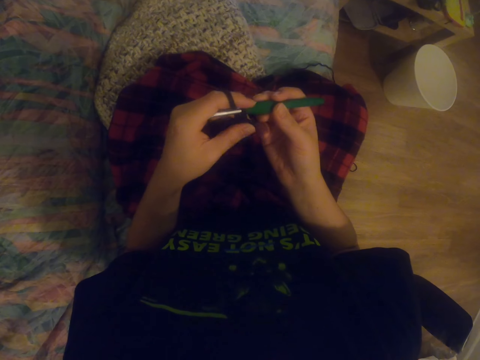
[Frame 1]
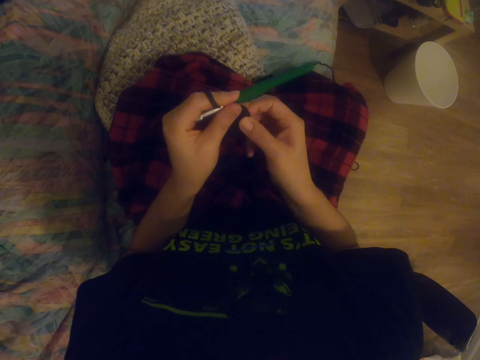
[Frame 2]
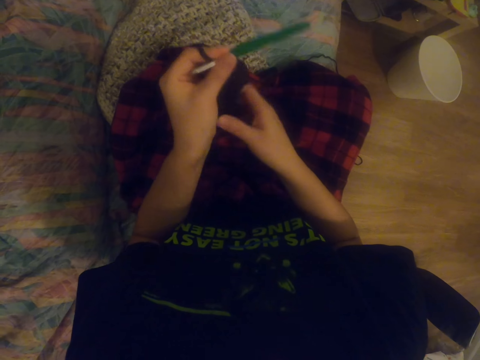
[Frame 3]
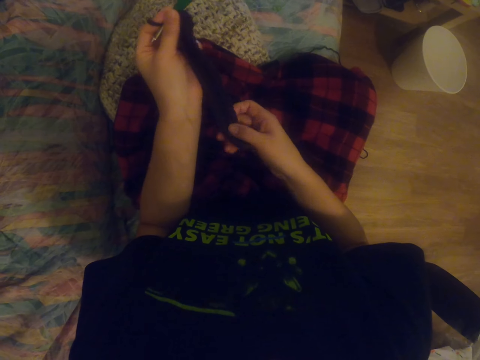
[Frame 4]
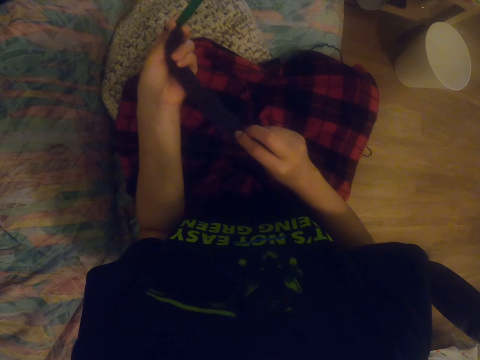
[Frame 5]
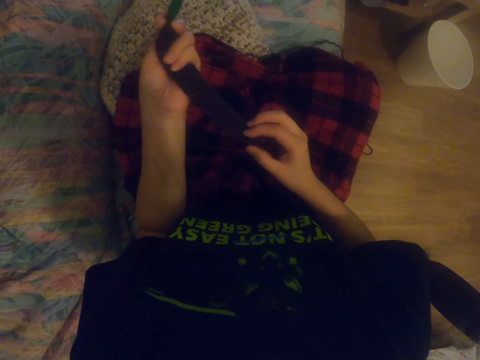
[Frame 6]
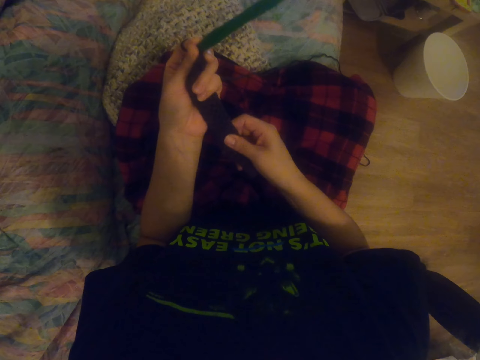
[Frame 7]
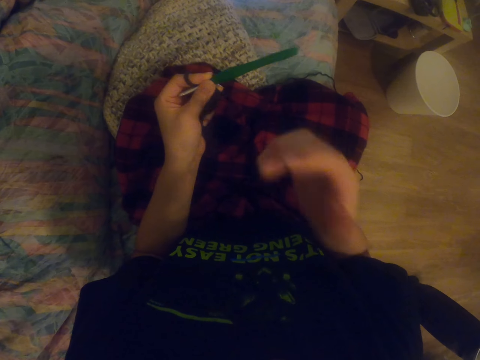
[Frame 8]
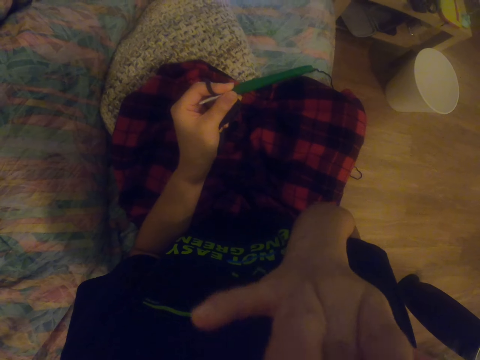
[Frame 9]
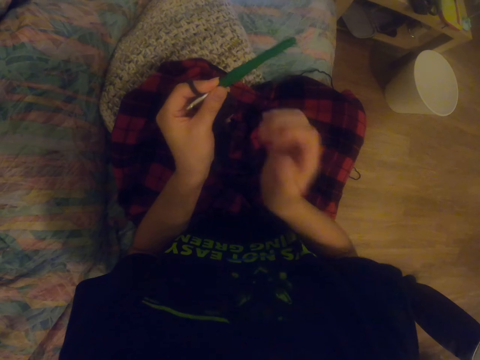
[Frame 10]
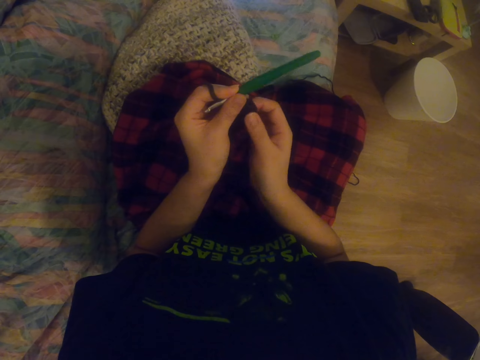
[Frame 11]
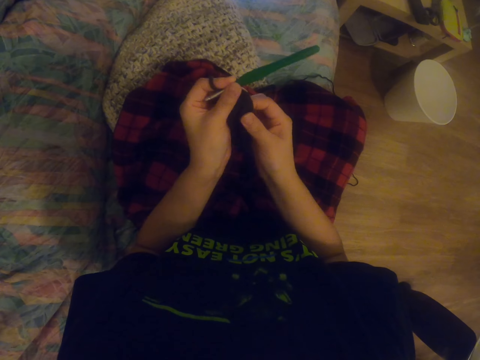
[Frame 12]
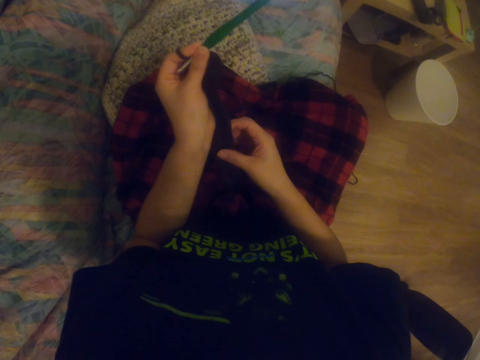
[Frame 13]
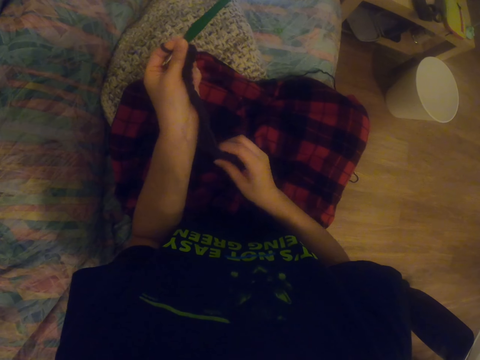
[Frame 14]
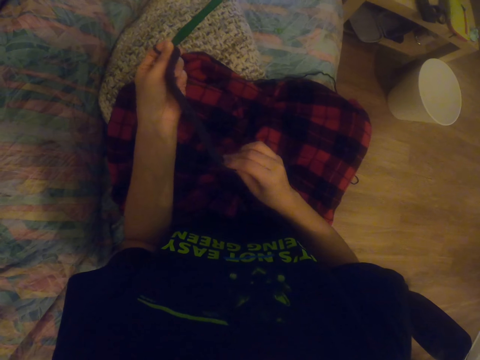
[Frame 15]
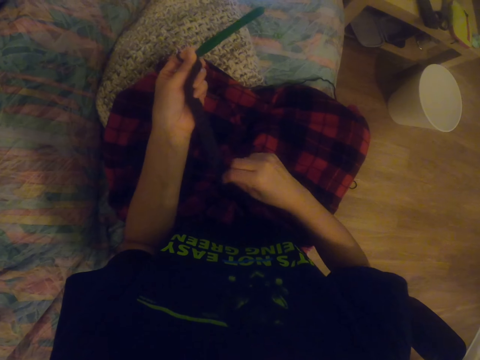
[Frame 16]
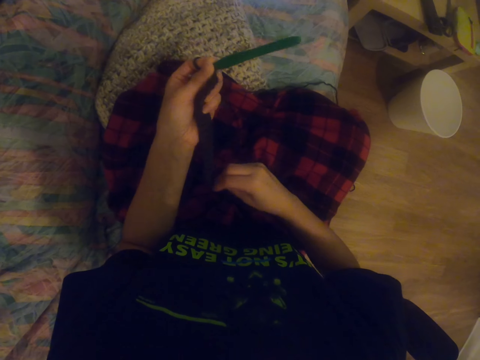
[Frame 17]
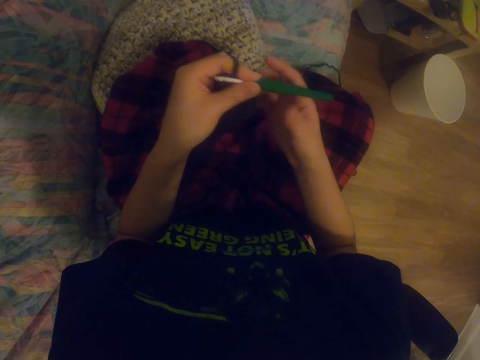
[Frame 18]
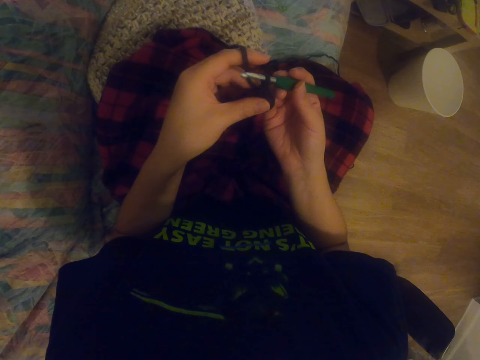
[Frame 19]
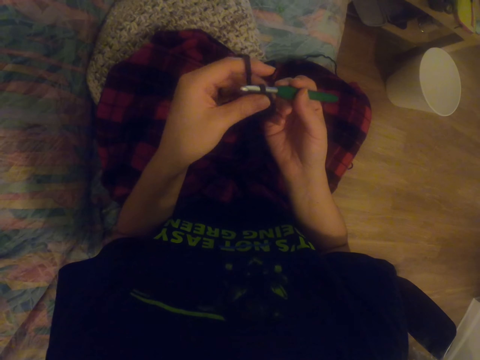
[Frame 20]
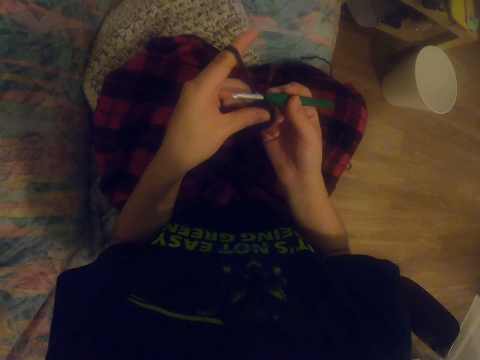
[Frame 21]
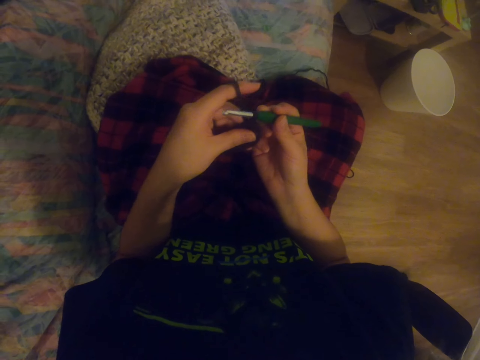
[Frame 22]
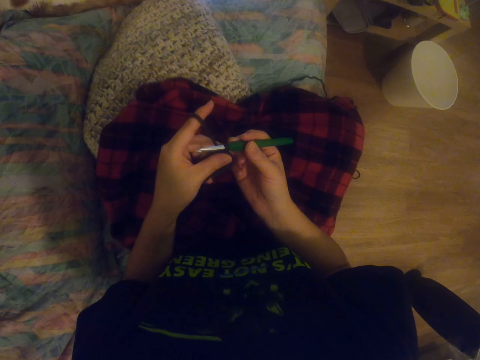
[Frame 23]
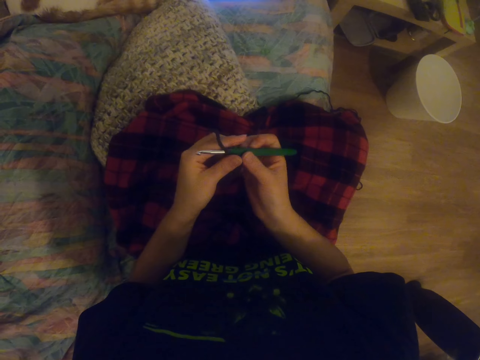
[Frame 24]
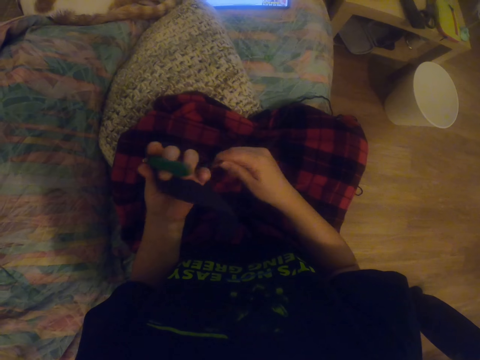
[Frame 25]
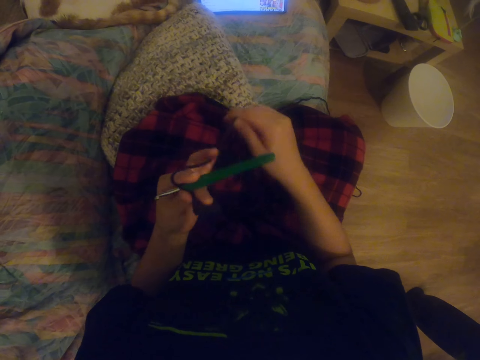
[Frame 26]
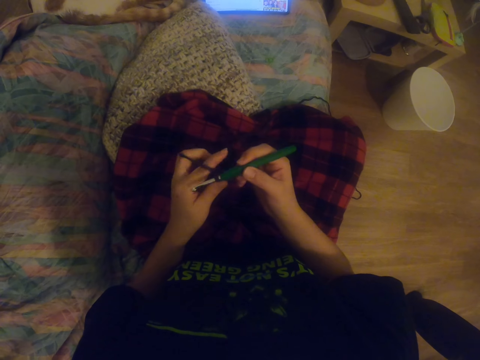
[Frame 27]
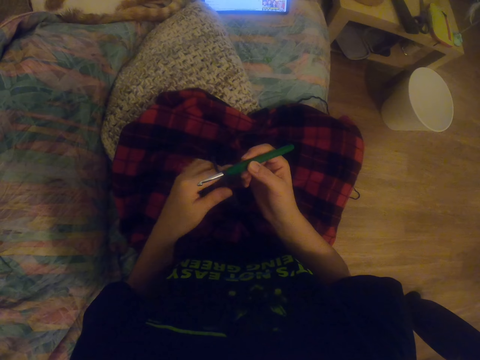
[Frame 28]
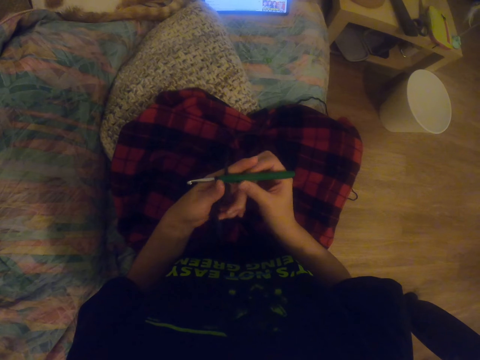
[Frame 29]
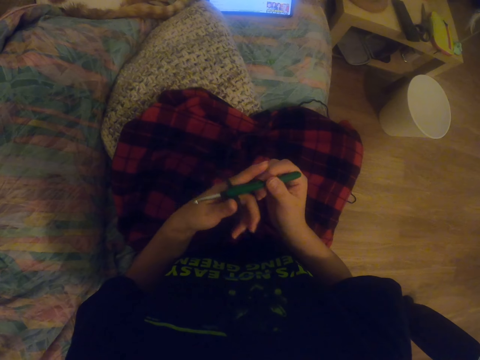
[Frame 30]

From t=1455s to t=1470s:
The camera wearer stretches the fabric. They straighten the sock. They touch the camera. They touch the face. They stretch the fabric. They straighten the sock. They hold the knitting needle. They adjust the knitting wool. They unfold the yarn. They hold the crochet hook.

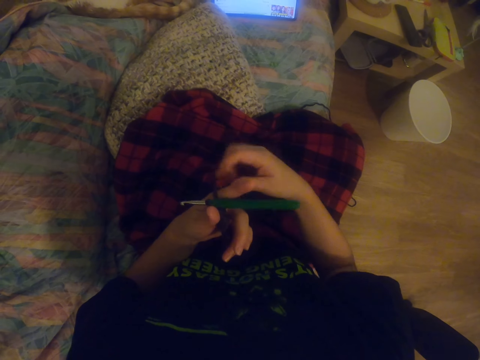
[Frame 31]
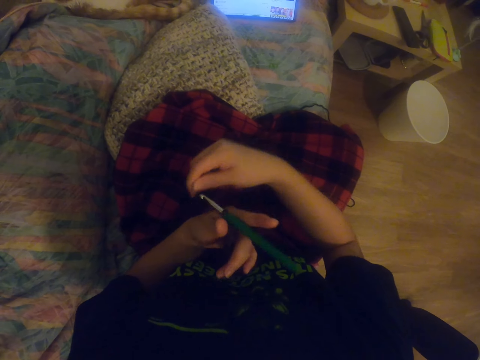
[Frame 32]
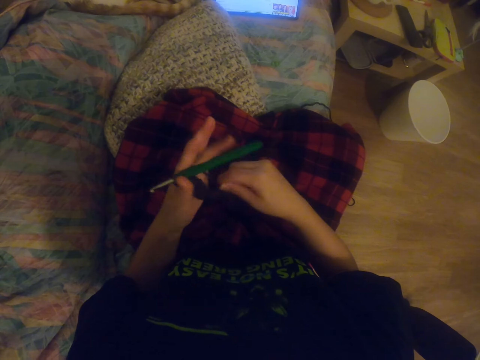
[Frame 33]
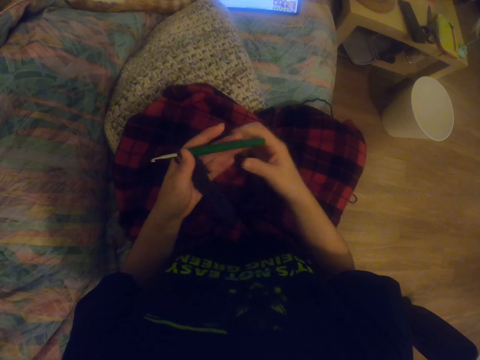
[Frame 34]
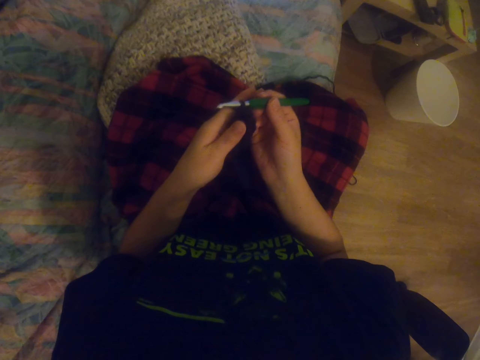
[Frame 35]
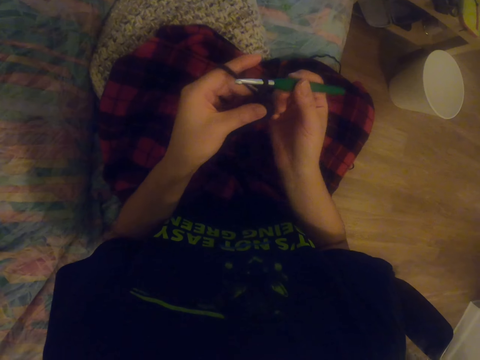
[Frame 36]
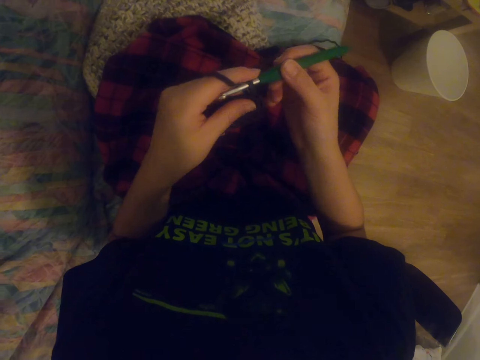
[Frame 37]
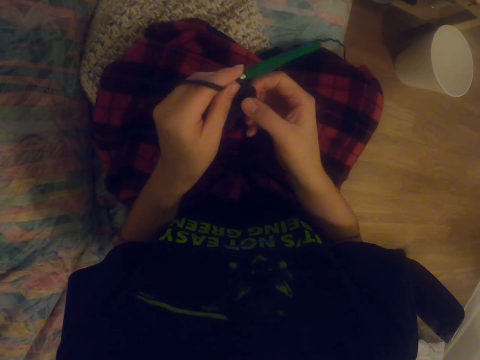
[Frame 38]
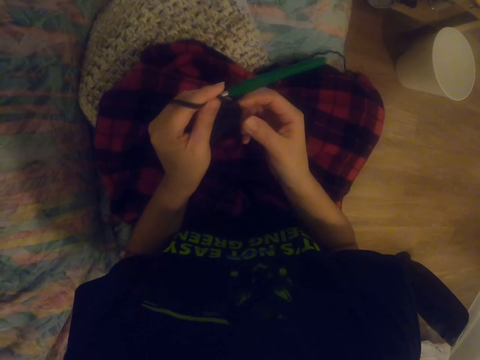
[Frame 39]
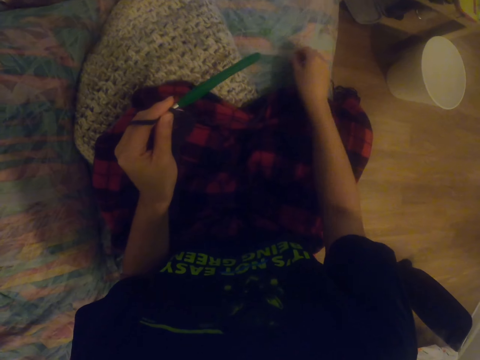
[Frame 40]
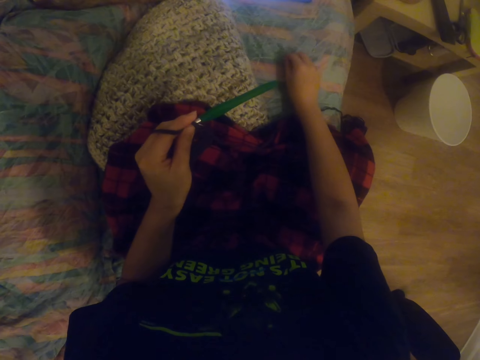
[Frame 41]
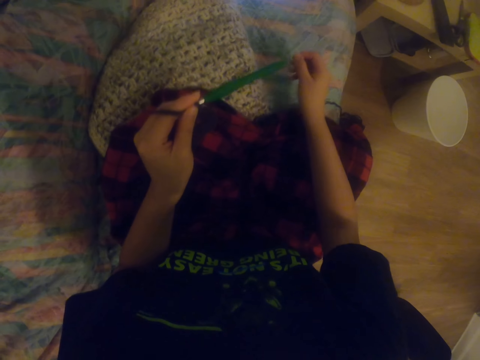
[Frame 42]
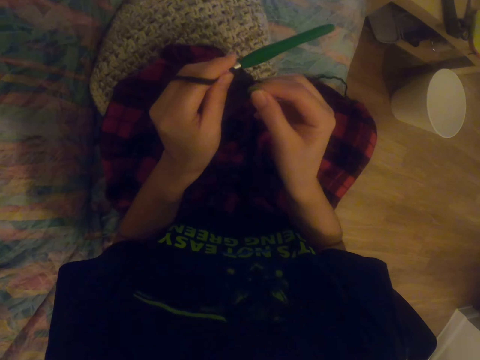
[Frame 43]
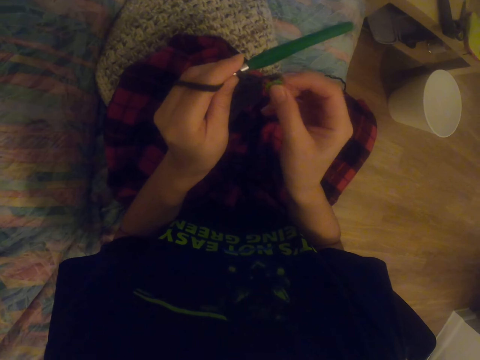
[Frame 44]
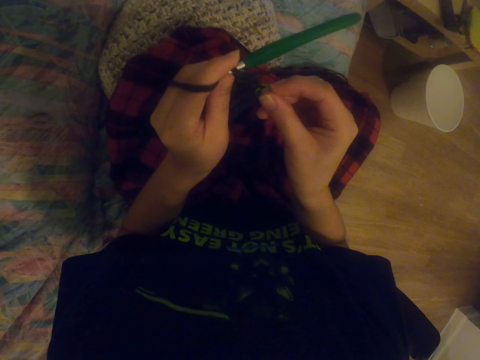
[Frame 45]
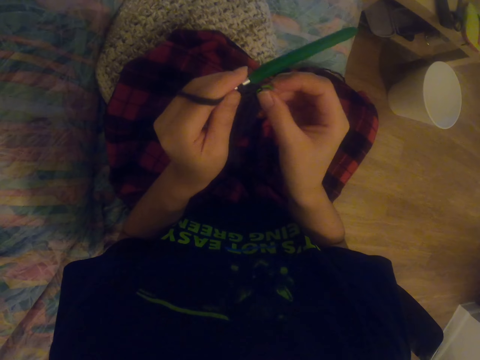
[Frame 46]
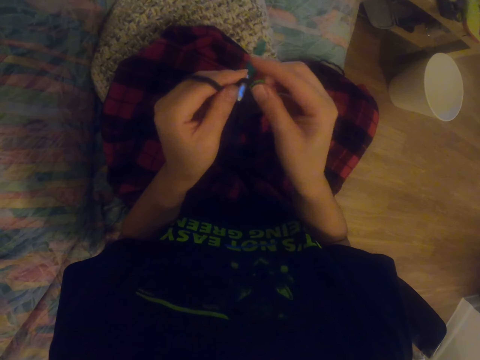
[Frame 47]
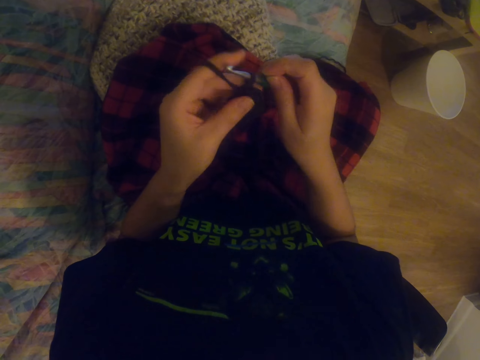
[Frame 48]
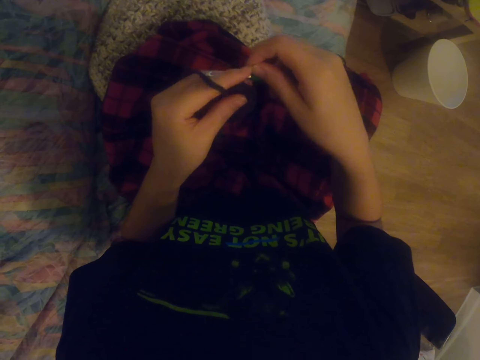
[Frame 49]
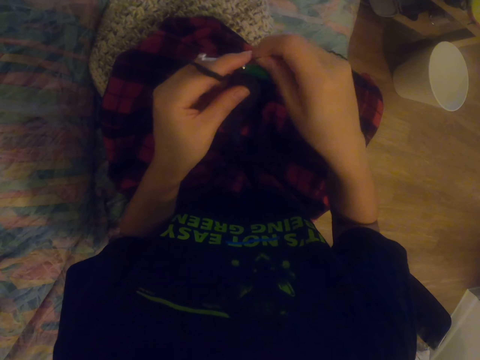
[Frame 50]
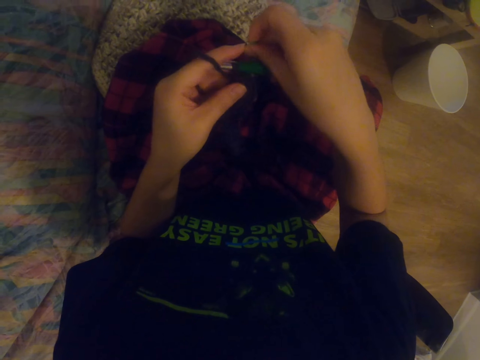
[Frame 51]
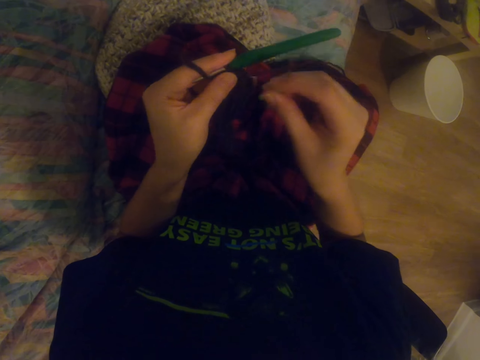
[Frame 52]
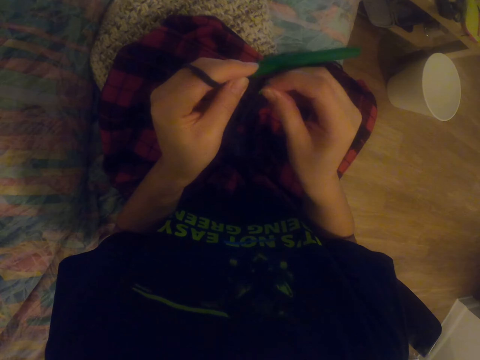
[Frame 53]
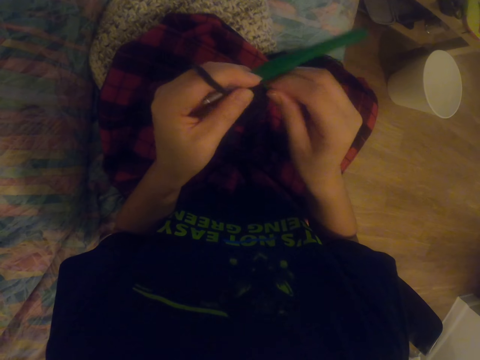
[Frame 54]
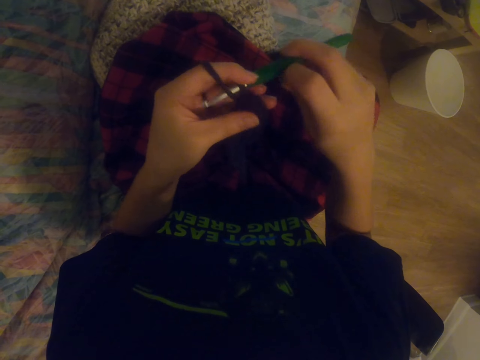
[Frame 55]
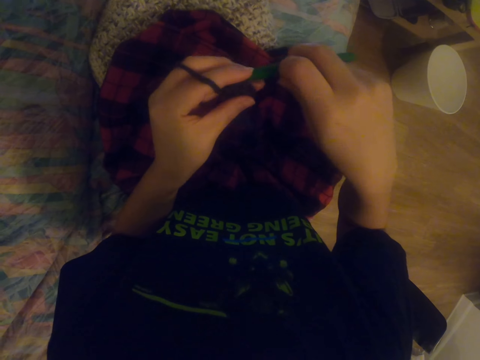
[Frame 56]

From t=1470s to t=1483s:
The camera wearer adjusts the knitting wool. They hold the crochet hook. They stretch the fabric. They hold the sock. They pick up the wool or ribbon from the scarf. They attach the ribbon on the sock. They hold the knitting needle. They fix the wool on the fabric.
